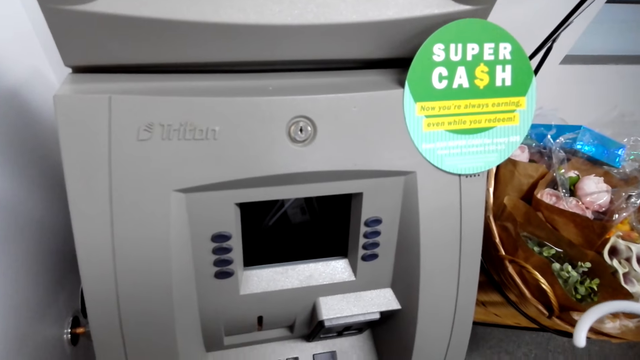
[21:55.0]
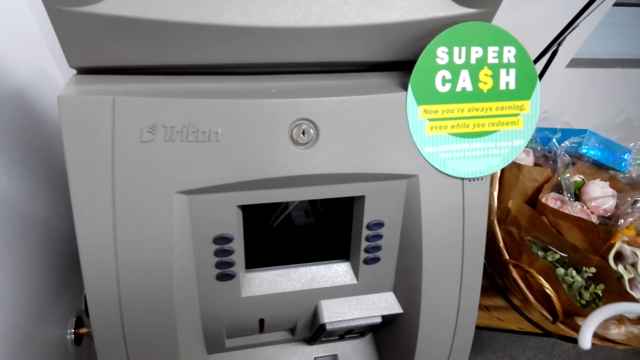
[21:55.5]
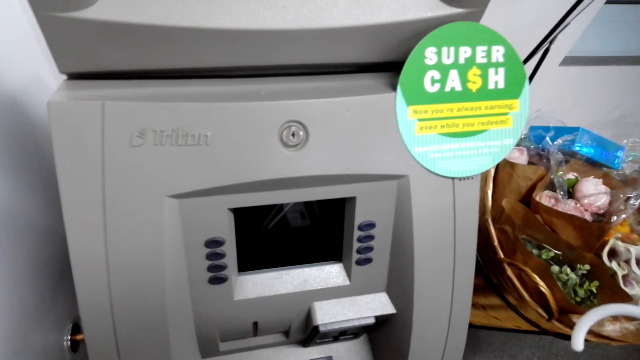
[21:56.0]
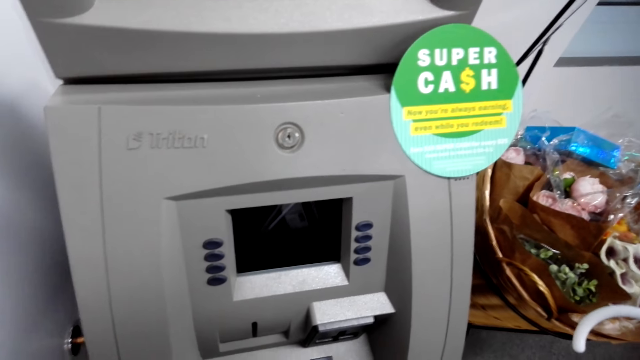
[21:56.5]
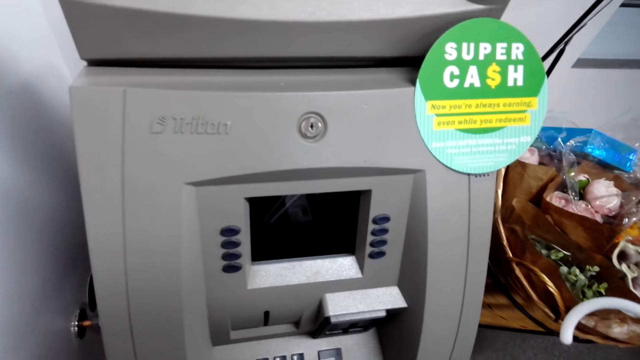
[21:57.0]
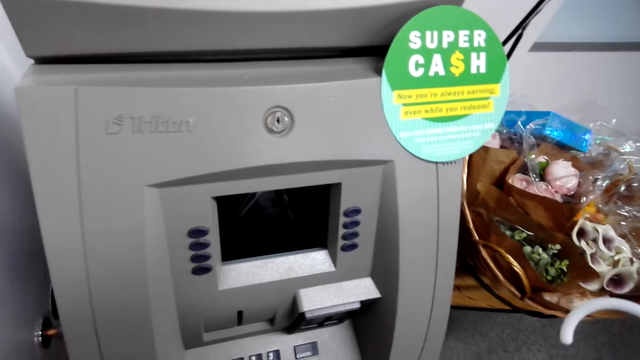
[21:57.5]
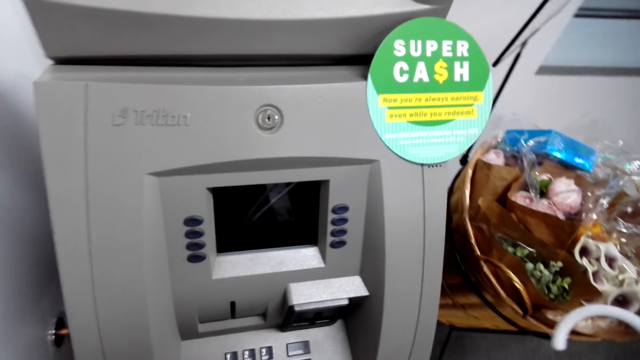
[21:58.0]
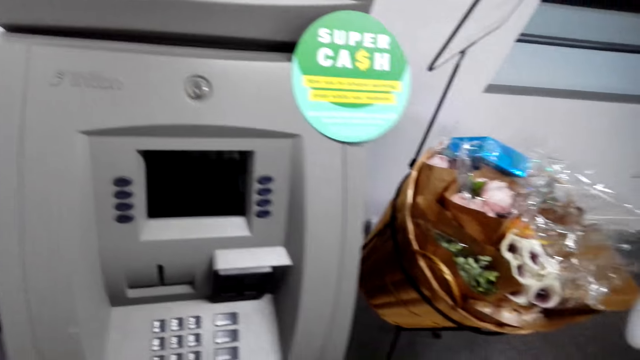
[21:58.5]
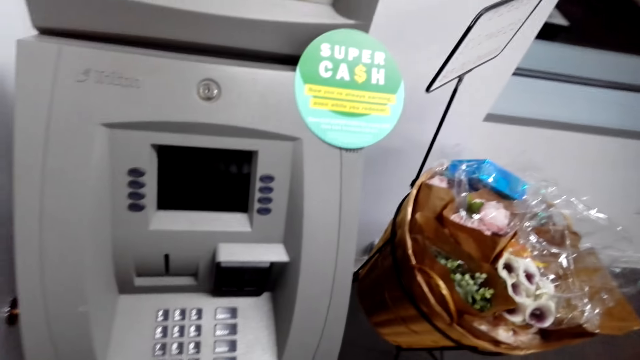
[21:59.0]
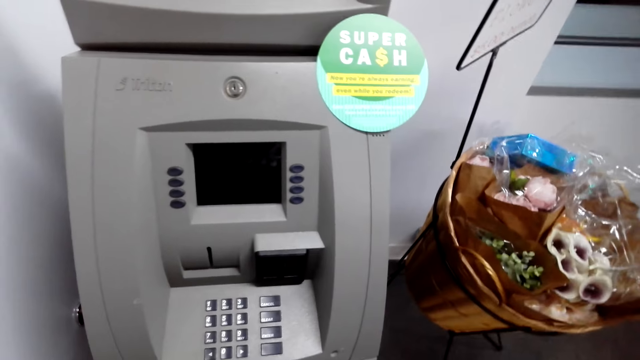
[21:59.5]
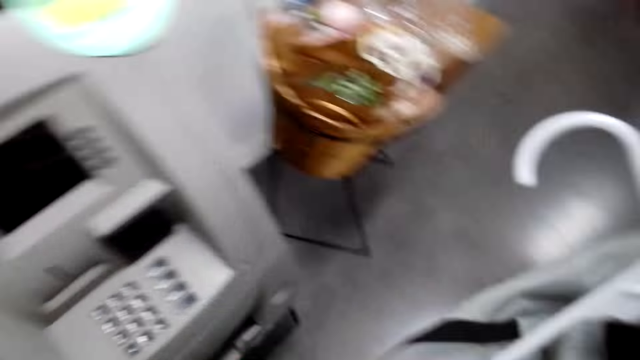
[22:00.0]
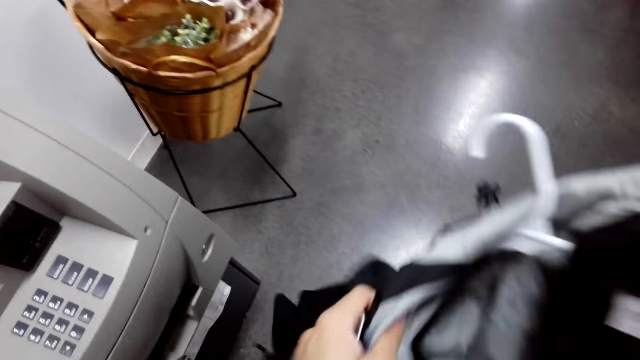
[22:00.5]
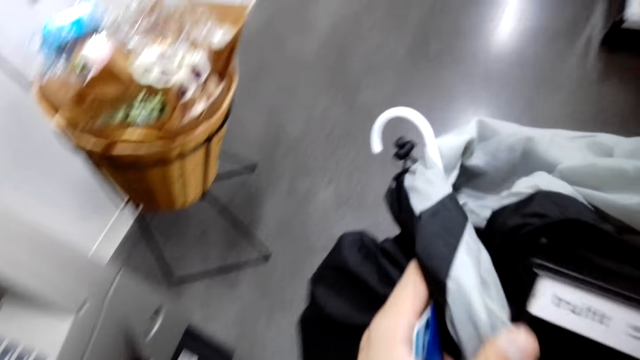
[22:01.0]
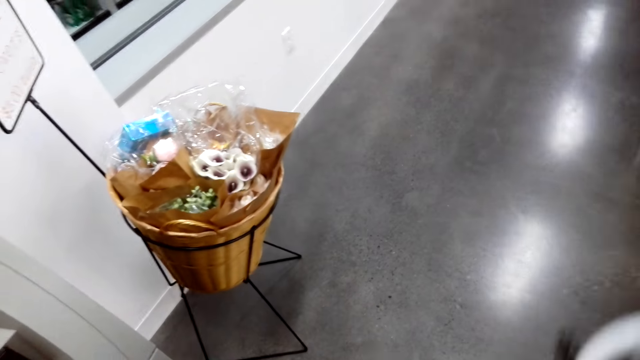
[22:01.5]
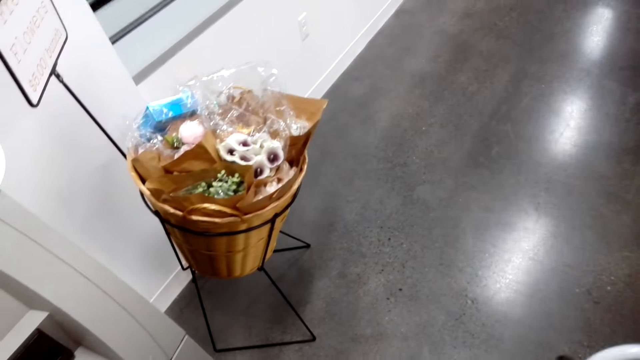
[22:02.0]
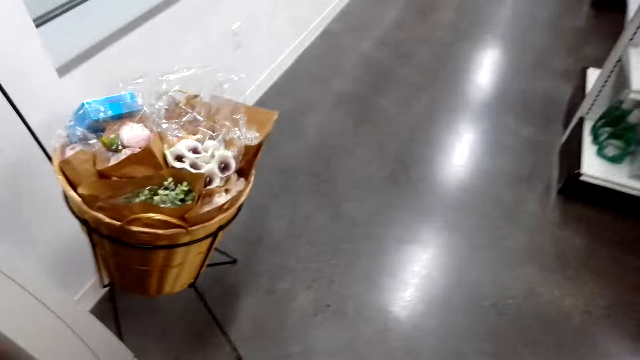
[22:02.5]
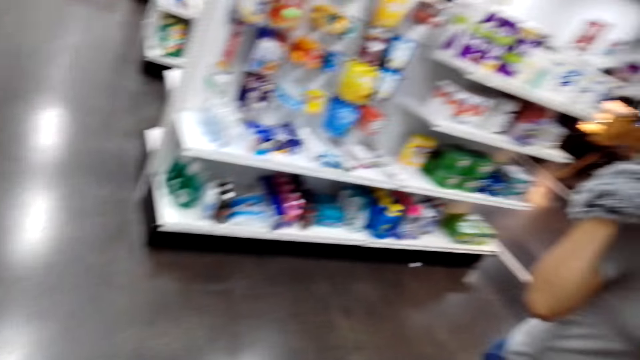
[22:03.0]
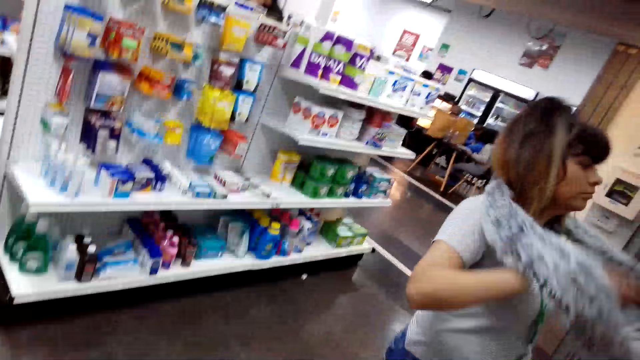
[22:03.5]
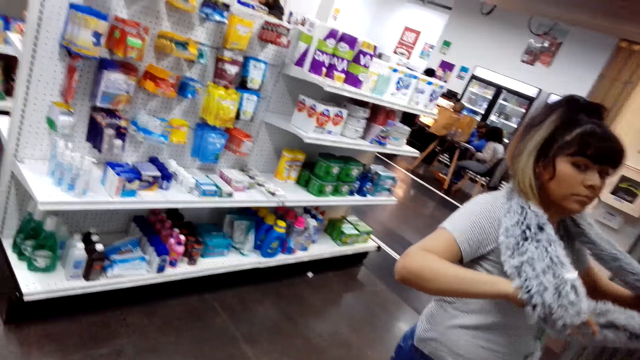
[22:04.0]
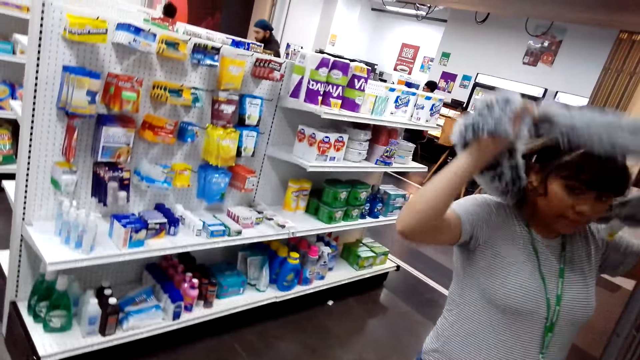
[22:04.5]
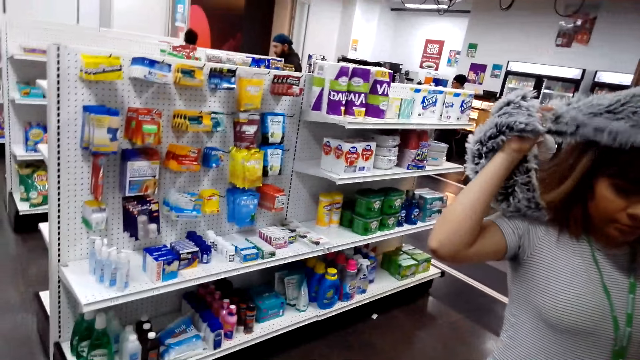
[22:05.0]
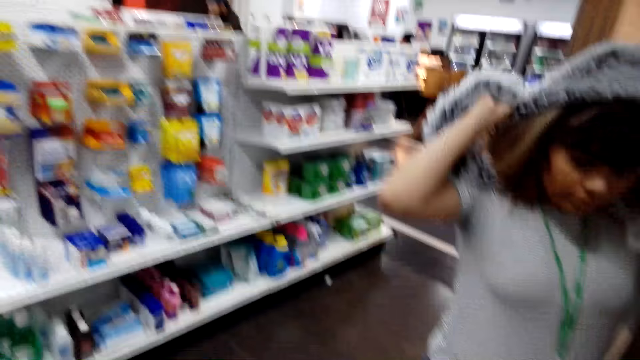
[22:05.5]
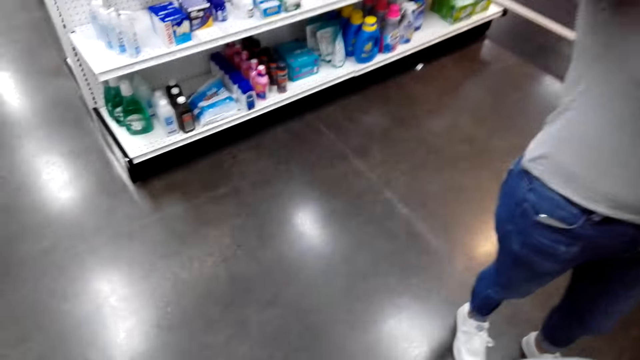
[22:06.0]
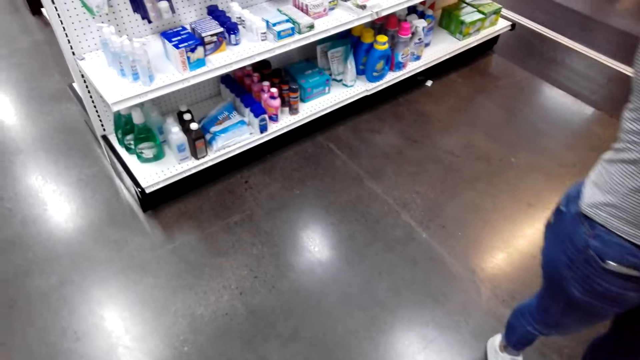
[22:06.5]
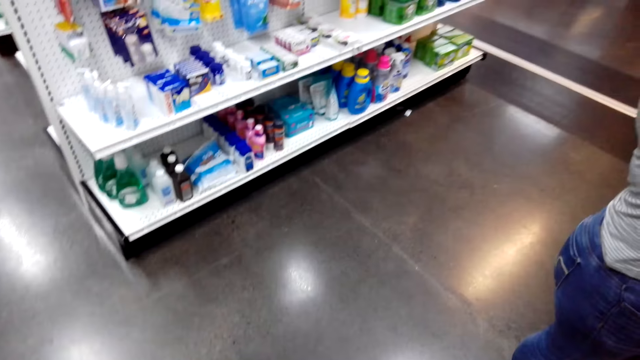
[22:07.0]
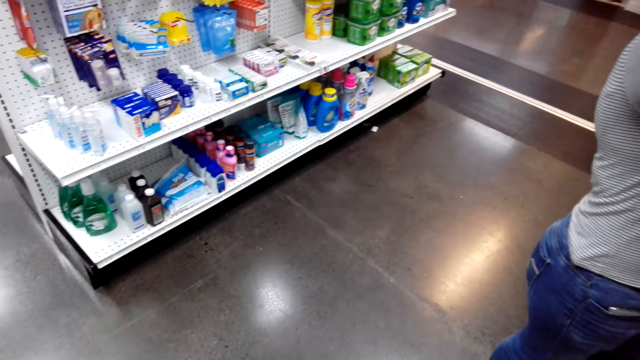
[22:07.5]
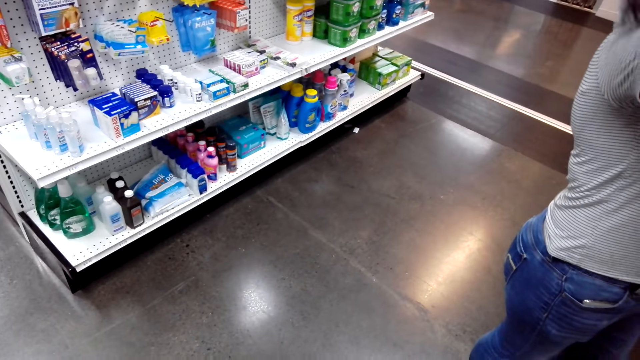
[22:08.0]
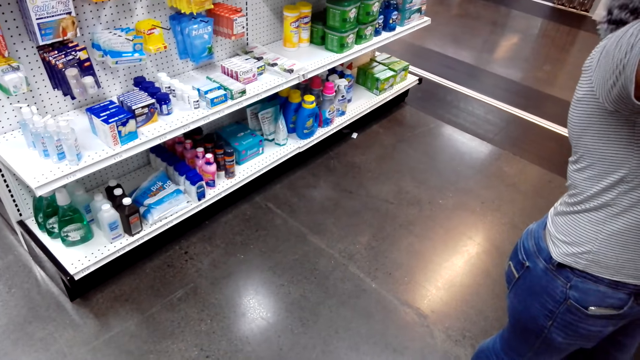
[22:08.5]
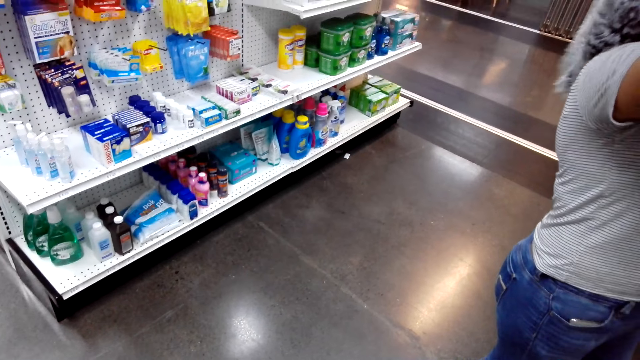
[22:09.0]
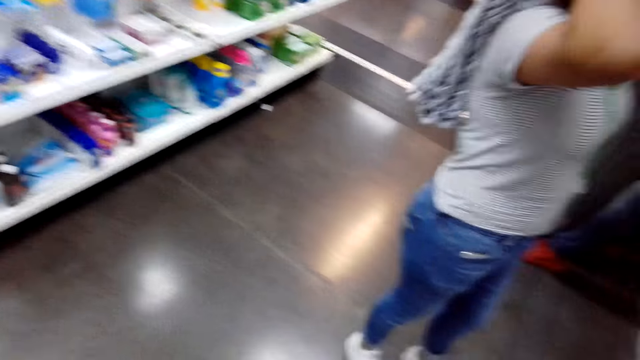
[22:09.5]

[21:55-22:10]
The camera wearer holds the jacket with both hands. They fold the phone in the hand. The lady holds the scarf with both hands and removes the scarf from the neck. The camera wearer stares at the floor.

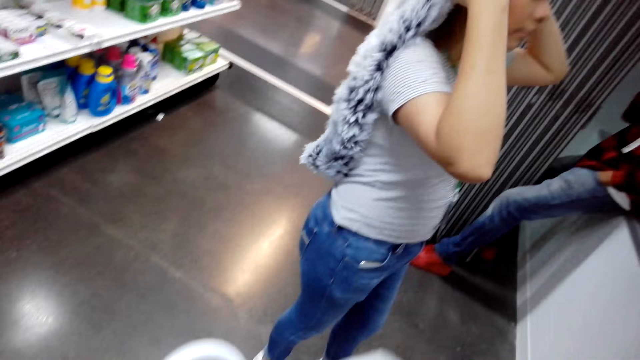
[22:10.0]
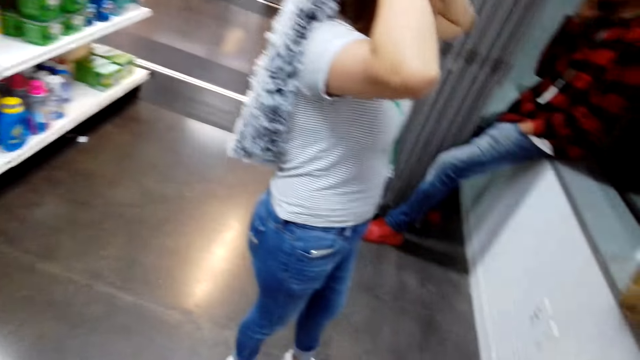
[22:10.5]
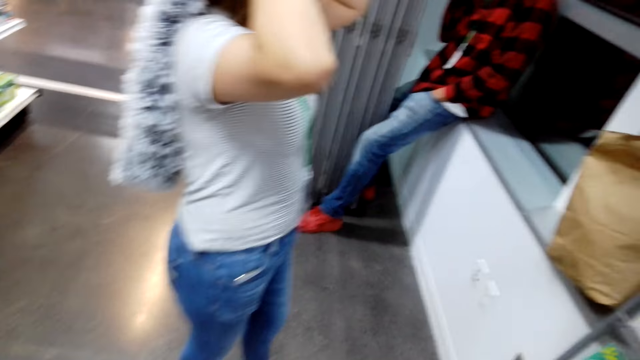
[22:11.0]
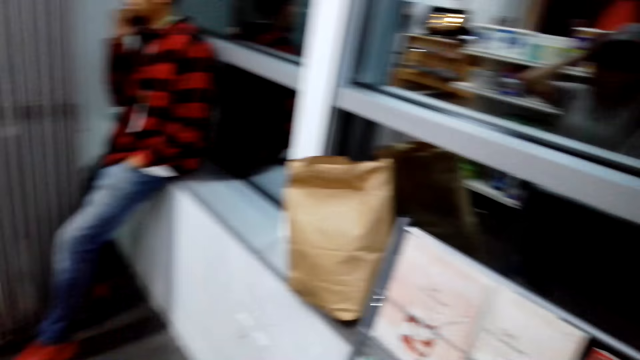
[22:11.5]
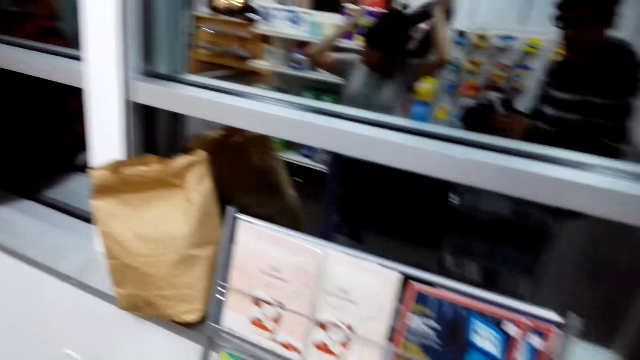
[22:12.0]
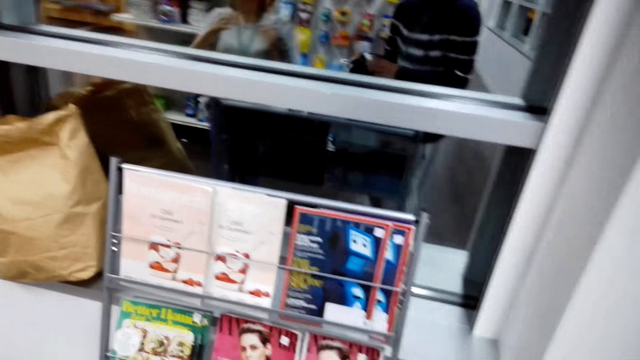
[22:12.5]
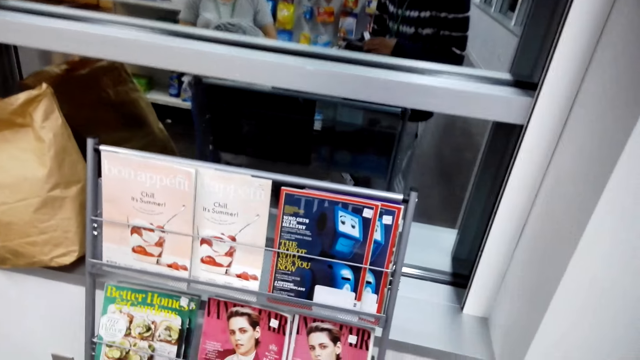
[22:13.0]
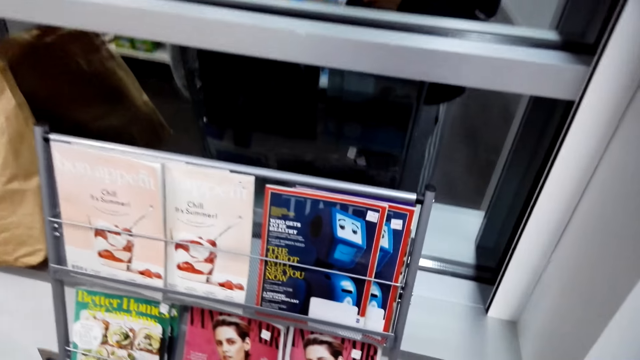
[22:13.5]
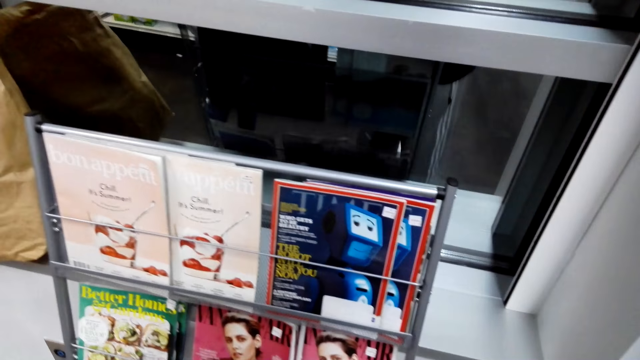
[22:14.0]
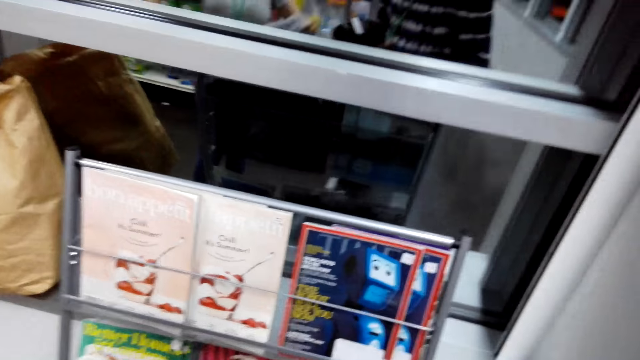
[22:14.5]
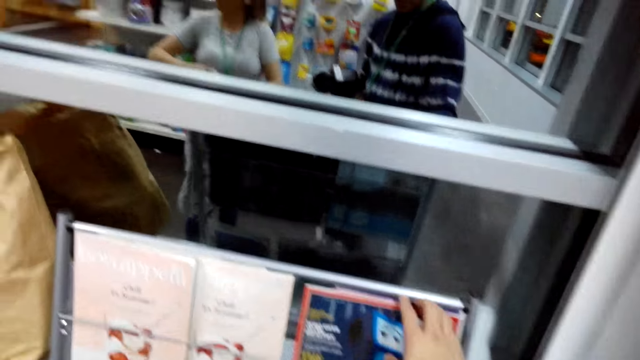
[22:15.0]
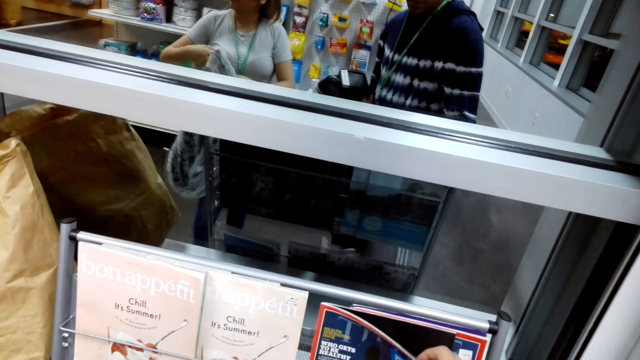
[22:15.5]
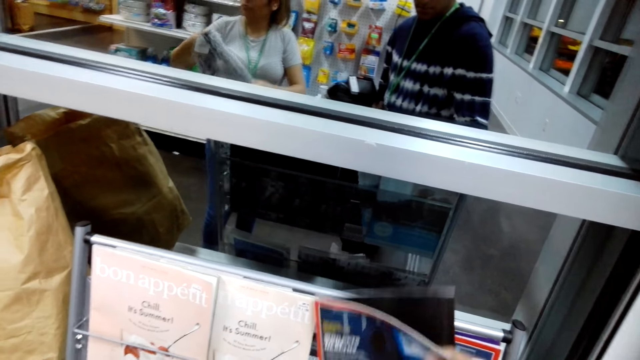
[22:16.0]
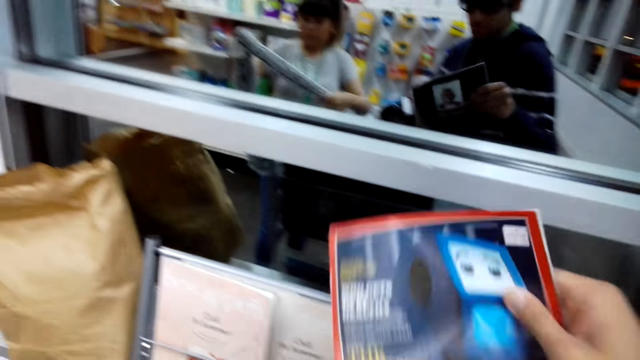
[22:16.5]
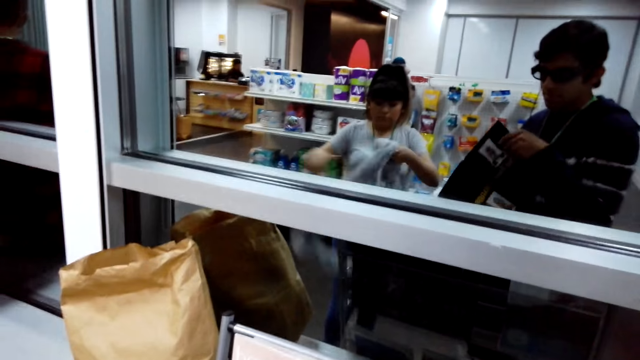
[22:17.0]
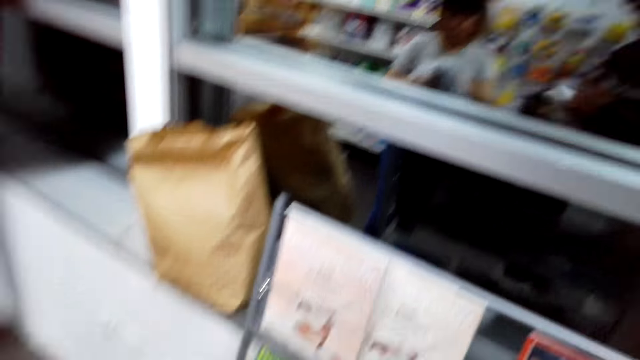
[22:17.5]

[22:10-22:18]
The camera wearer stares at the magazine or book. They pick up the magazine from the rack with the right hand.
